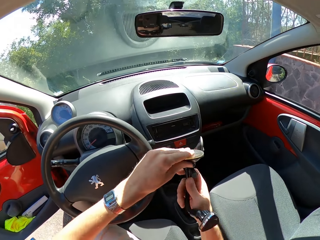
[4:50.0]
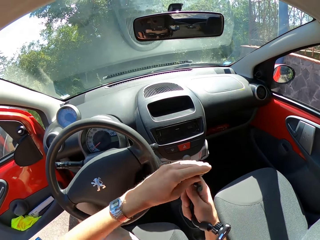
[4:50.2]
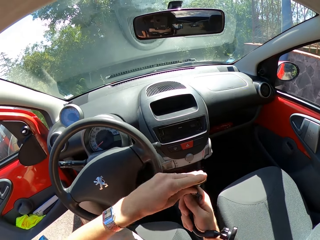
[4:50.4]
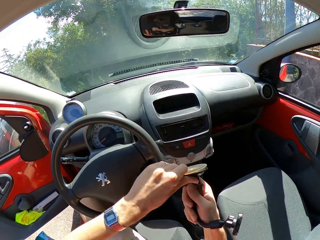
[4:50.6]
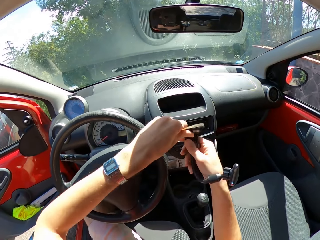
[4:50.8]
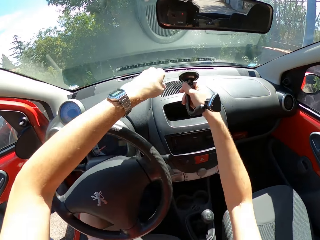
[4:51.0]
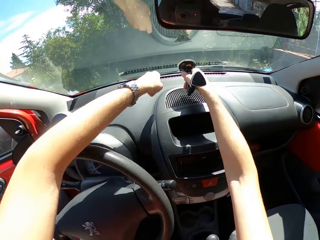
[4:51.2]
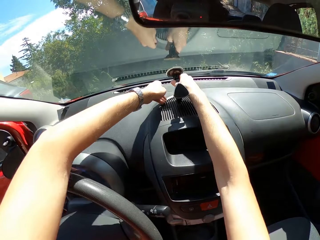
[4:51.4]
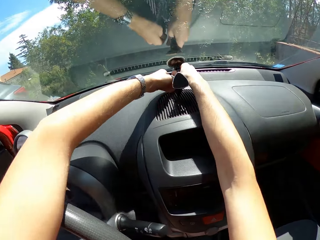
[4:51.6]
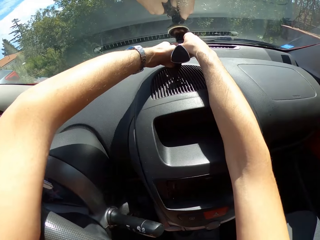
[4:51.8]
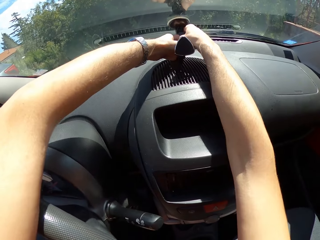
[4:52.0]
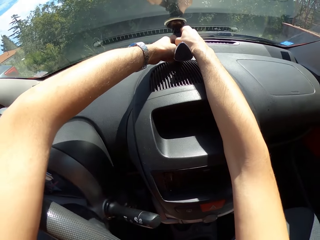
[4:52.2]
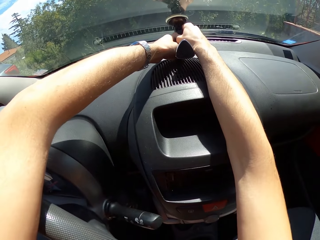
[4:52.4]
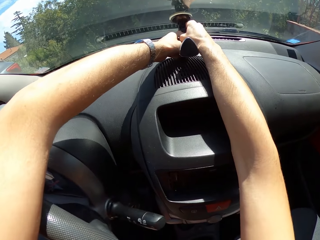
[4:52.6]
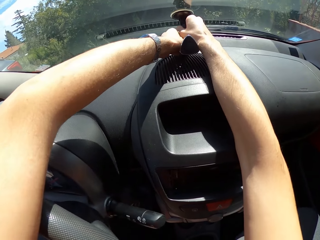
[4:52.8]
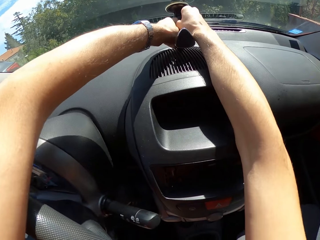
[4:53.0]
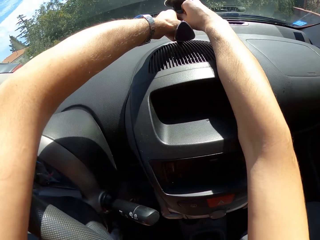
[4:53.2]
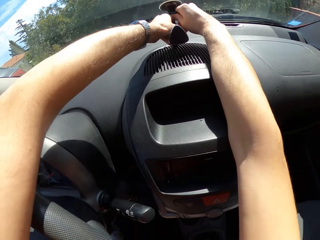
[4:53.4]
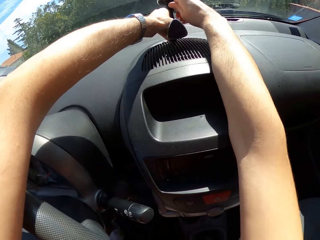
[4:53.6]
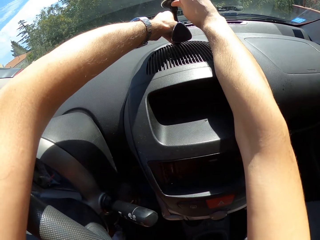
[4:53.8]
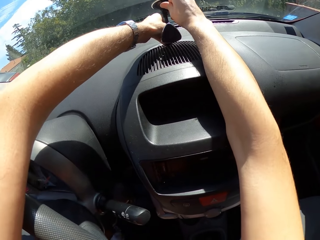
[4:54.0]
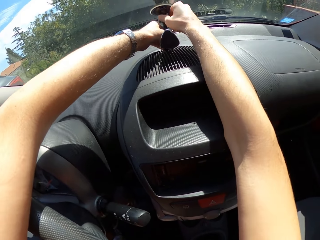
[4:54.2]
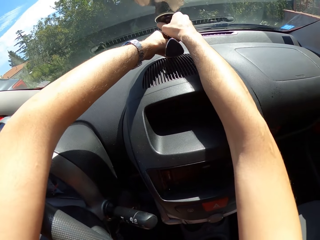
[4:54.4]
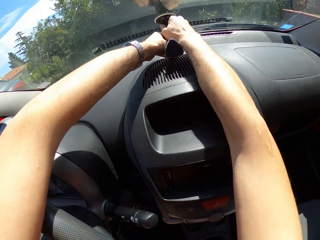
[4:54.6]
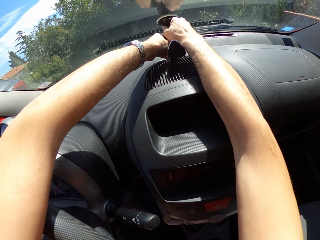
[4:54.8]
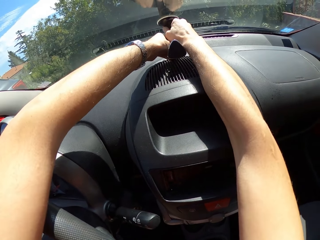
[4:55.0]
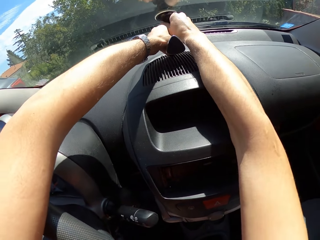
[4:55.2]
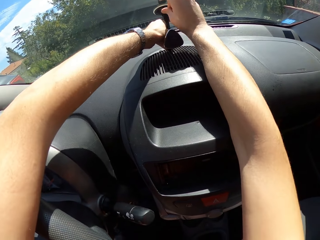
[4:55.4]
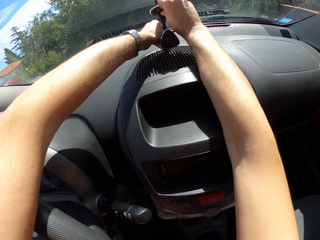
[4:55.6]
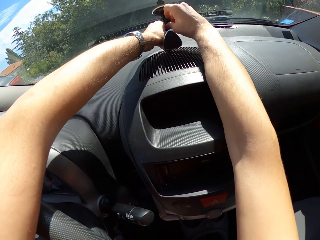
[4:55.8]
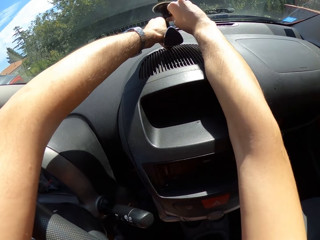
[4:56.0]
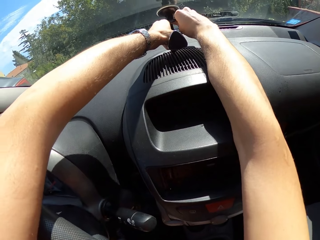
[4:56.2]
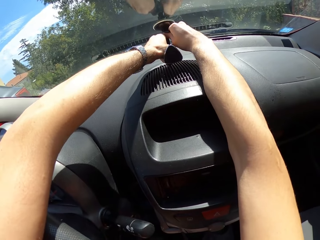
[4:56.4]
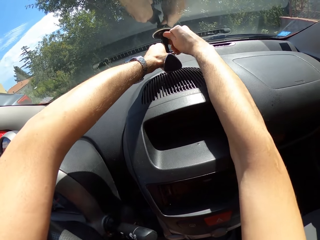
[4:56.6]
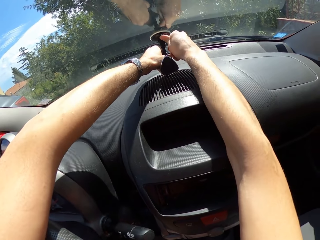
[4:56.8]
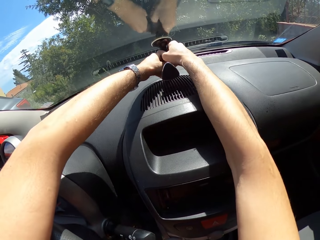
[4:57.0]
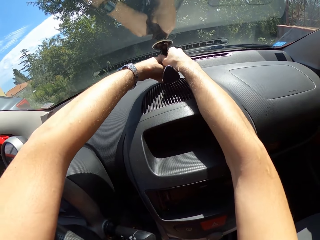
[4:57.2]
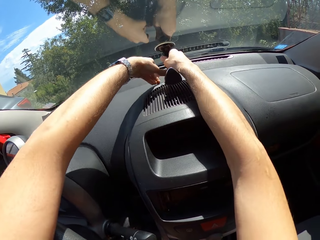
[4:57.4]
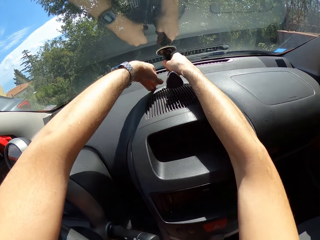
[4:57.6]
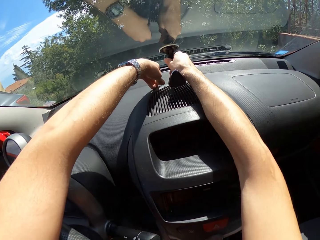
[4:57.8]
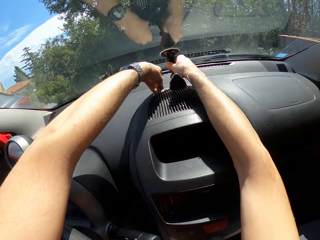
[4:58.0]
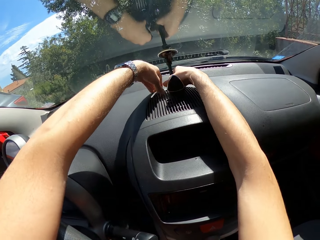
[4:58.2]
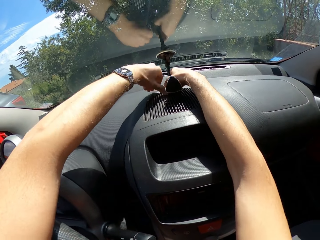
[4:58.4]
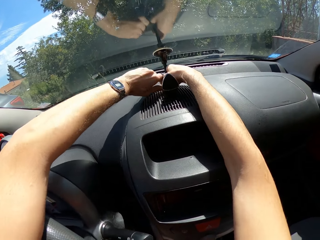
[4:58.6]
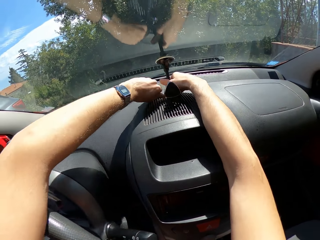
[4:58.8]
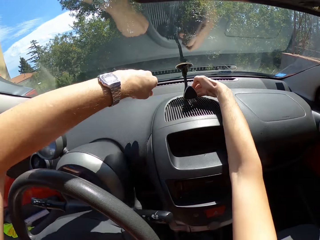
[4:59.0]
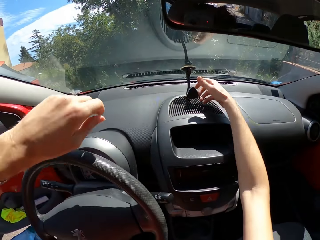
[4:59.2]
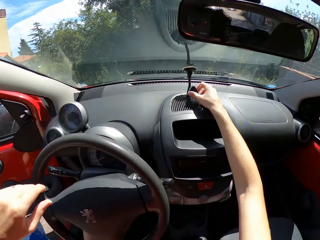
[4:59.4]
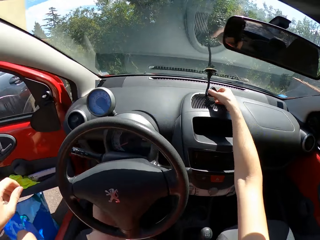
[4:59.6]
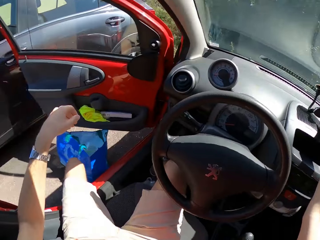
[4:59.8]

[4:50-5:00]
The camera wearer adjusts something in his right hand. He fixes the phone holder on the windshield. He puts something in front of the car.

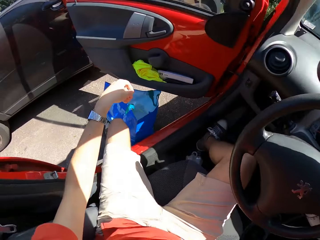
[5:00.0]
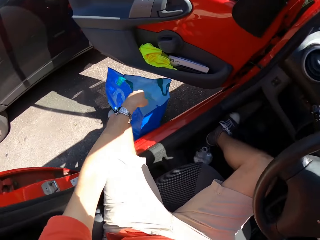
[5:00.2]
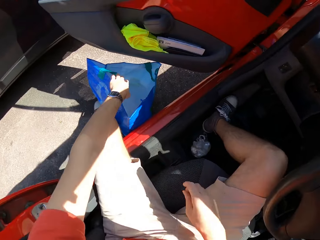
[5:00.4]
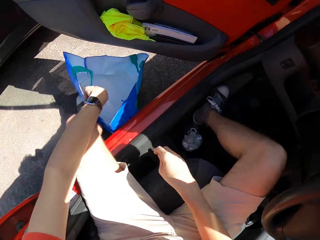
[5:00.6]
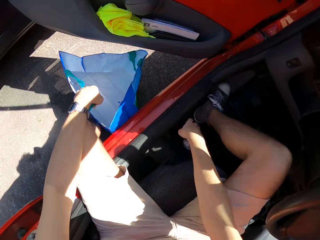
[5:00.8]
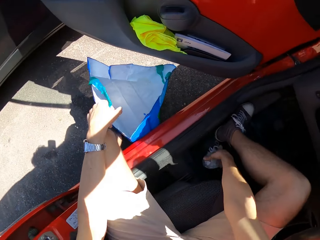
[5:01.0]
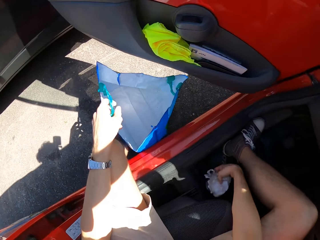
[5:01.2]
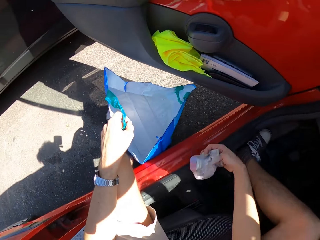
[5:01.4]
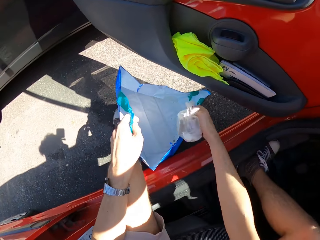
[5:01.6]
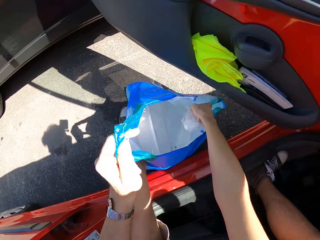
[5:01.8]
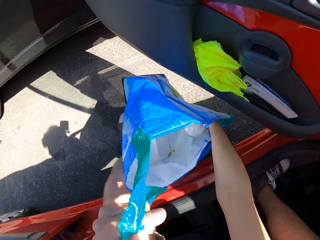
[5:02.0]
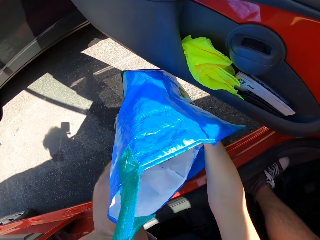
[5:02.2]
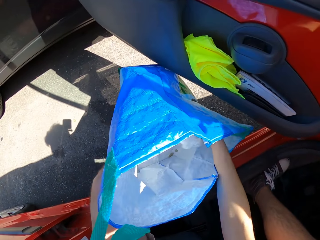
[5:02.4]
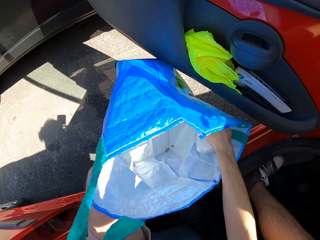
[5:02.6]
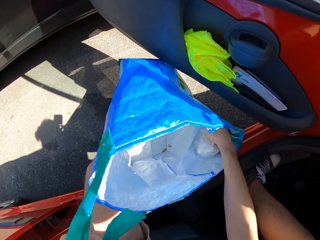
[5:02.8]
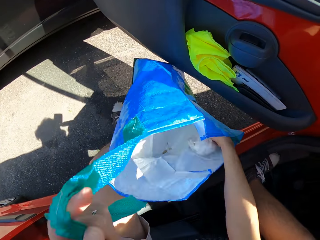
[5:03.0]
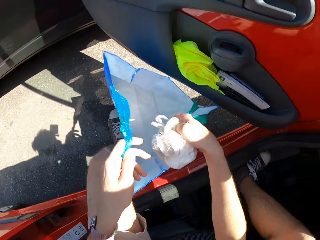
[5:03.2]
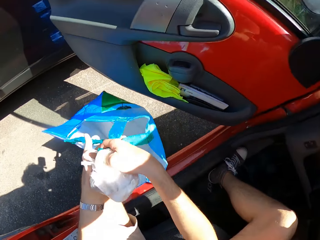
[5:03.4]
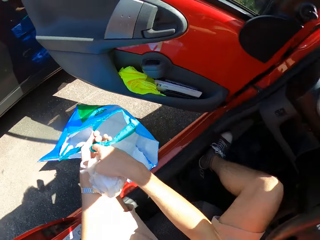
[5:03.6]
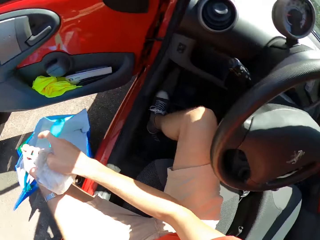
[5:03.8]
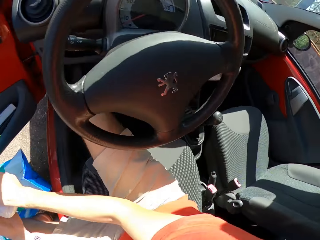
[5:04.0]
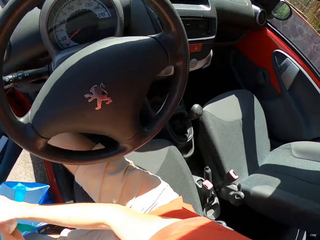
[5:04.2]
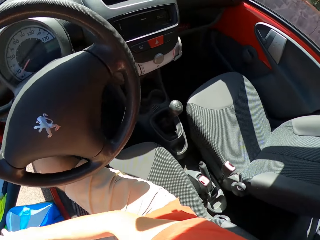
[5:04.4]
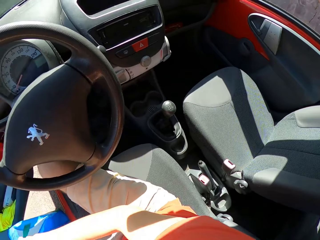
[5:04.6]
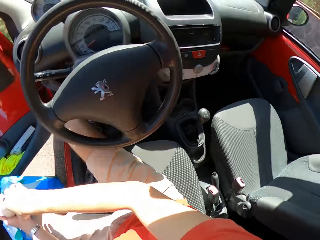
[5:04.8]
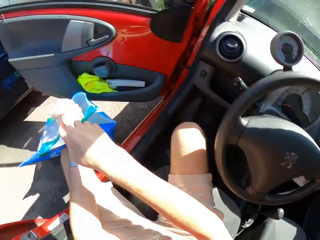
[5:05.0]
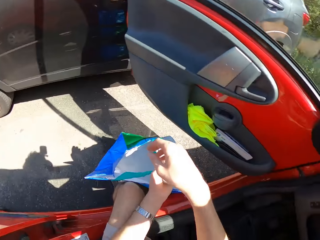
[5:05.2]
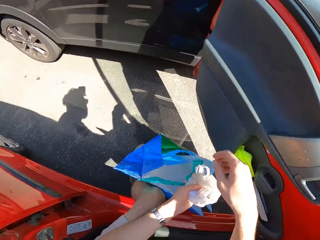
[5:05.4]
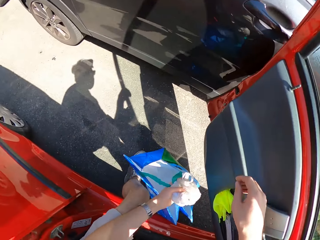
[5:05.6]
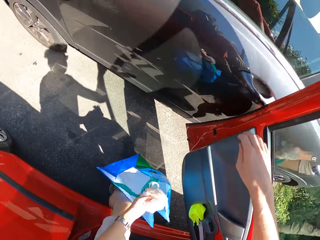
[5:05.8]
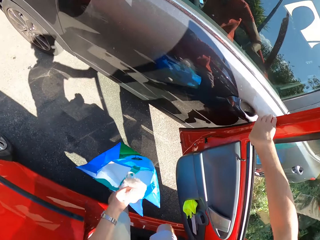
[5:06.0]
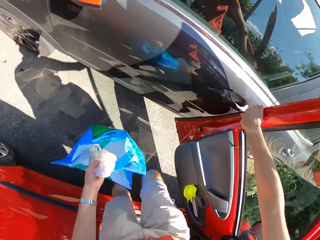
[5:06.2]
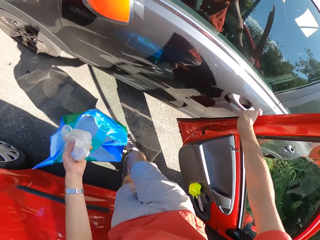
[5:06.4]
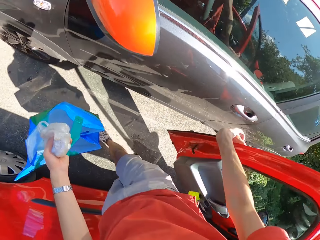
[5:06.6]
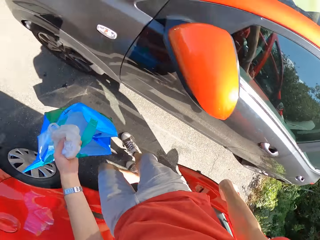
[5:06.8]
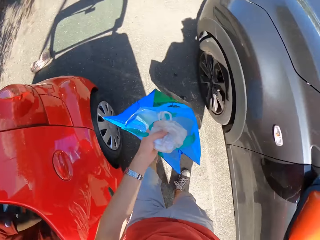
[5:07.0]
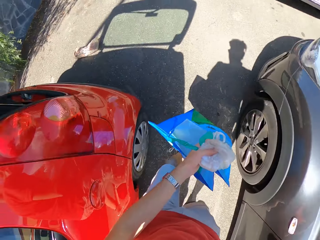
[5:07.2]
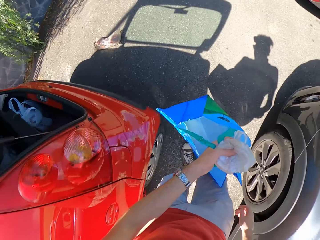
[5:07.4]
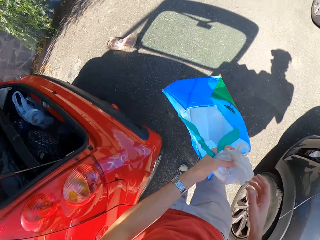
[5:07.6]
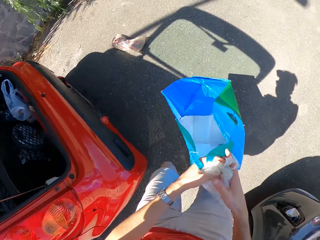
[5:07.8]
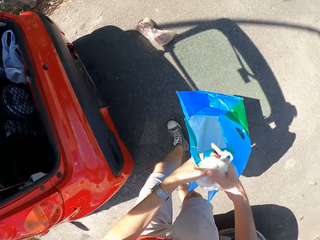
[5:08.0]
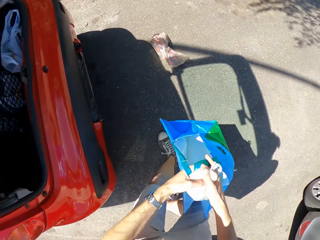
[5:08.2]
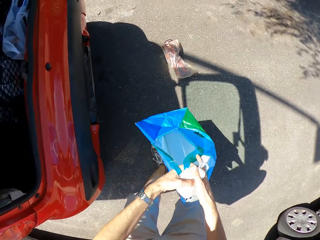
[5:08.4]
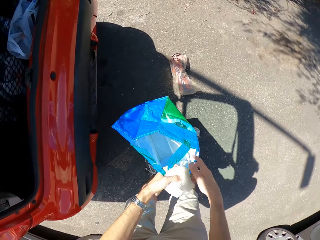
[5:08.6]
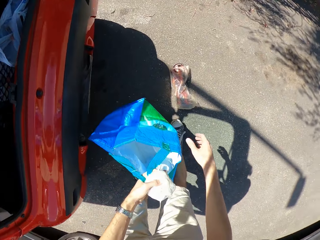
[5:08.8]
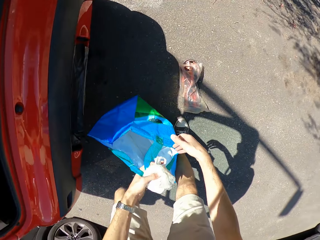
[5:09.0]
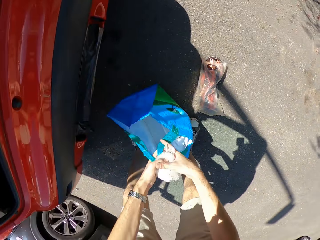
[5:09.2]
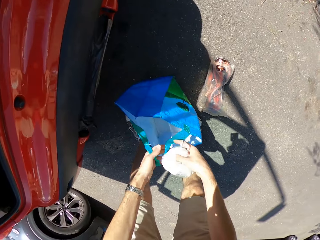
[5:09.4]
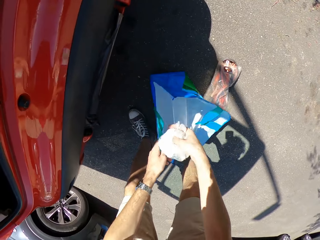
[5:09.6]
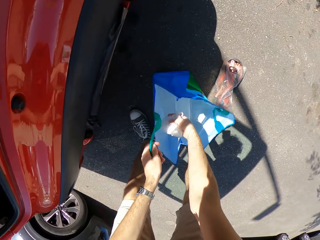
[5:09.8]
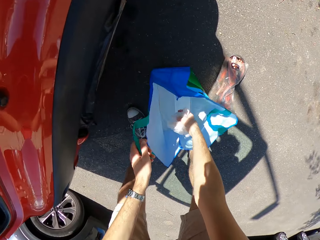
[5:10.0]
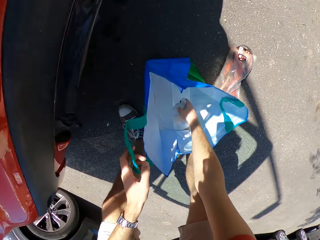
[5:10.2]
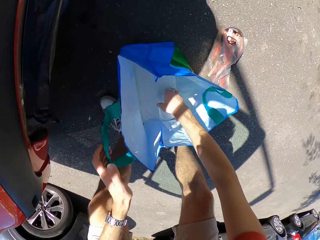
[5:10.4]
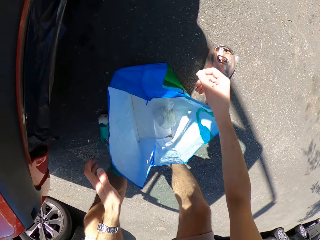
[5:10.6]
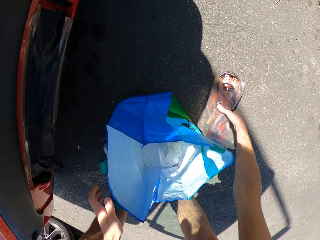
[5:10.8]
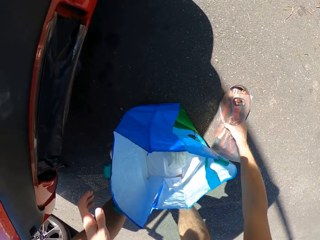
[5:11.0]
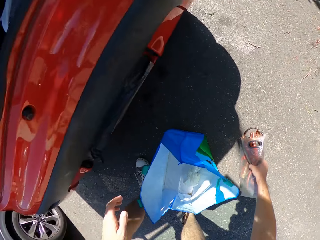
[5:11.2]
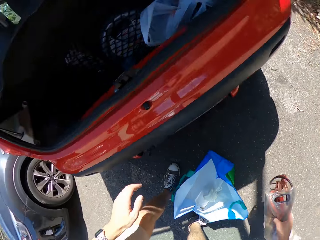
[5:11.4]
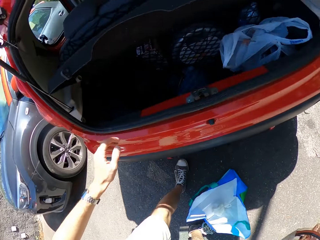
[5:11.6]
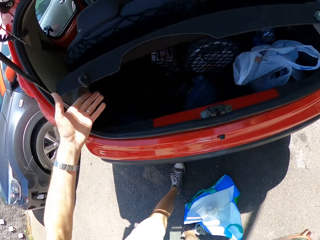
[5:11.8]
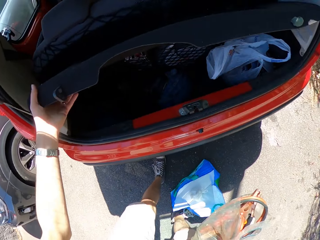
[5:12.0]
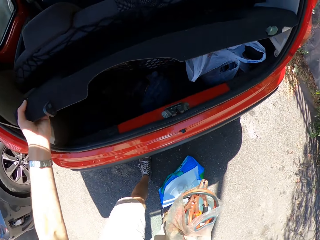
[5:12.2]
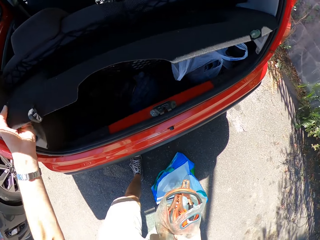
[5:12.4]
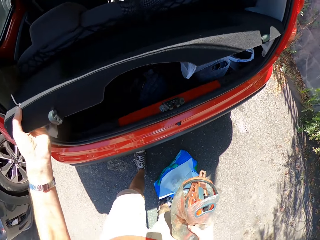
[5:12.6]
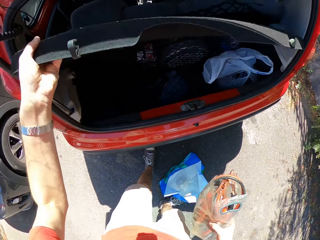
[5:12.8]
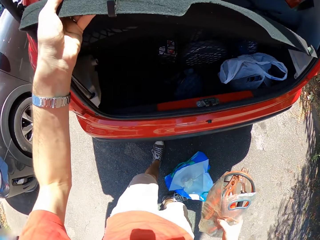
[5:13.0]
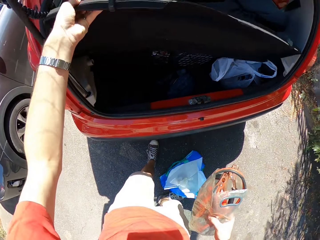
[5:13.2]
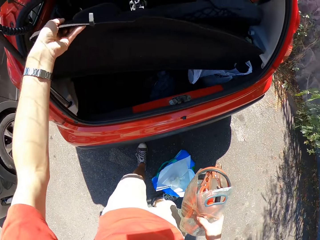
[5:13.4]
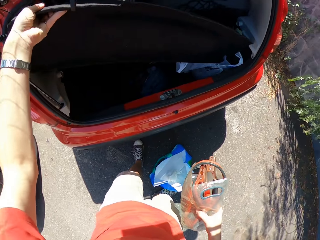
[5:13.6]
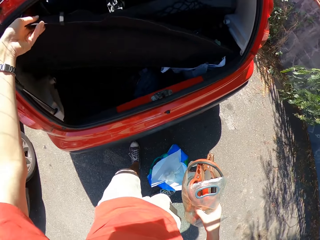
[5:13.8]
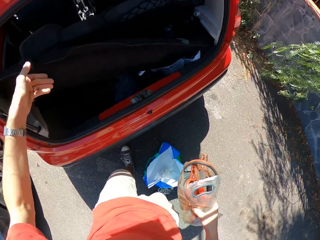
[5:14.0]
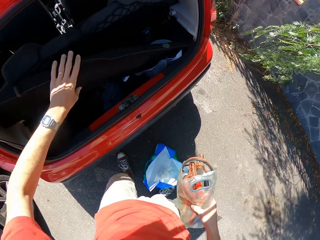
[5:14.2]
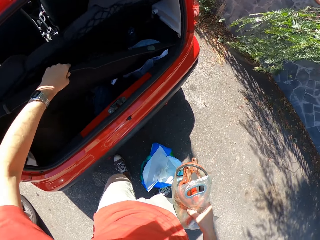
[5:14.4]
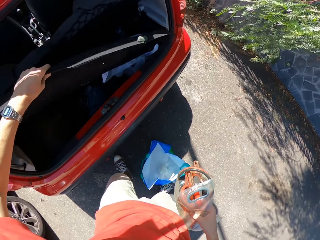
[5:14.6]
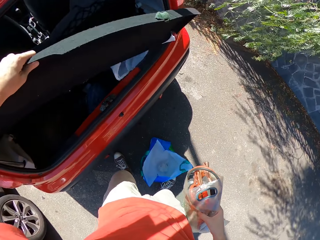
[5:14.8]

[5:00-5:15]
The camera wearer holds the bag. He checks inside the bag in his hands. He looks around the car. He comes out of the car. He closes the car door. He walks around the car. He drops the bag in his hand on the ground. He picks up the jump starter wire from the ground. He removes something from the boot of his car. He adjusts the cover board.
